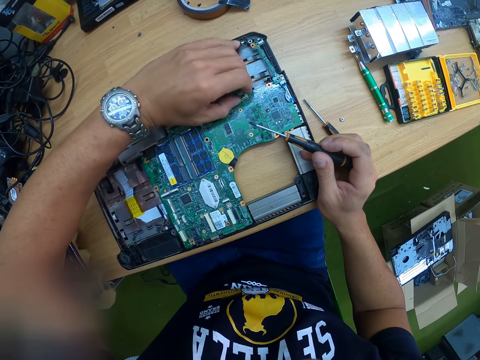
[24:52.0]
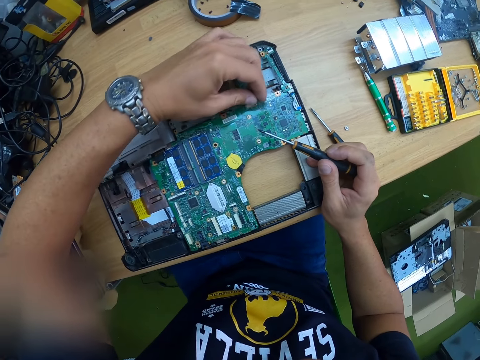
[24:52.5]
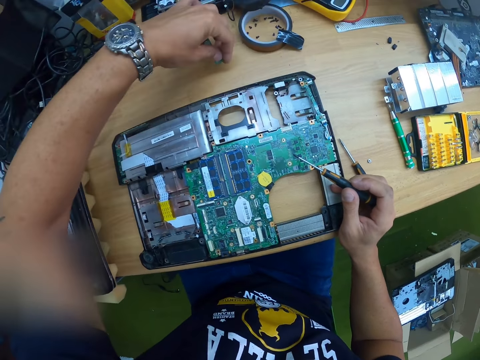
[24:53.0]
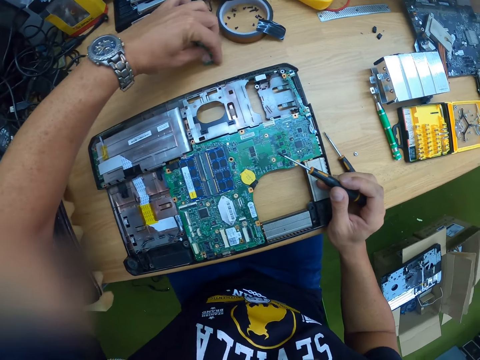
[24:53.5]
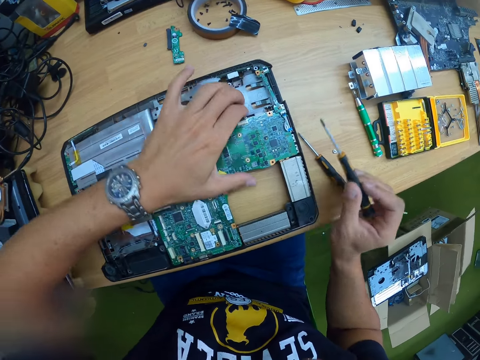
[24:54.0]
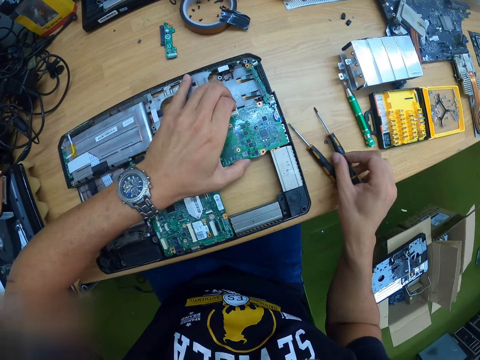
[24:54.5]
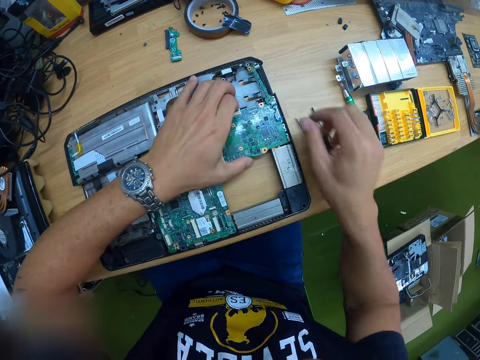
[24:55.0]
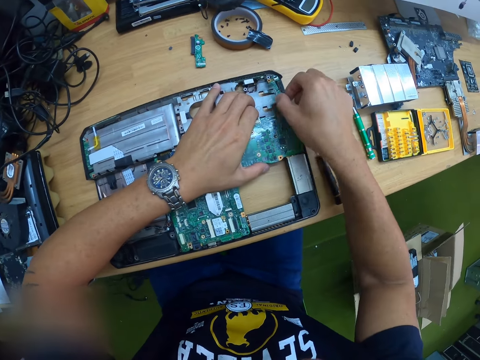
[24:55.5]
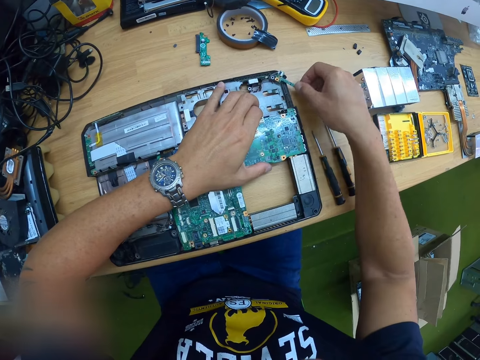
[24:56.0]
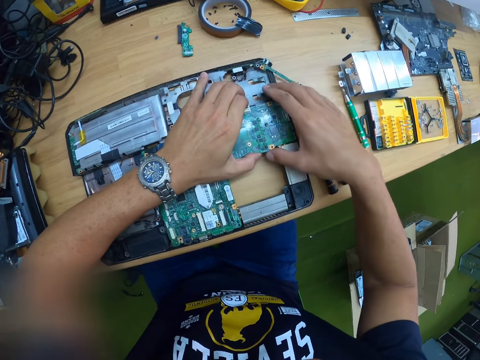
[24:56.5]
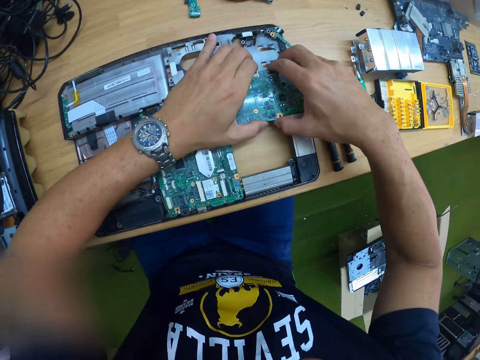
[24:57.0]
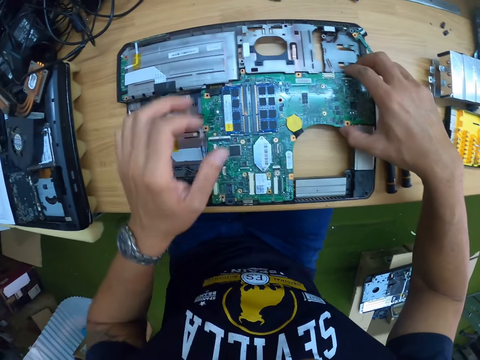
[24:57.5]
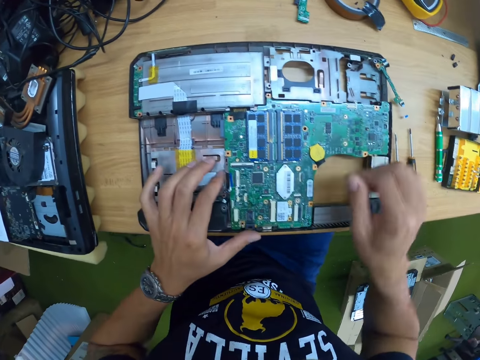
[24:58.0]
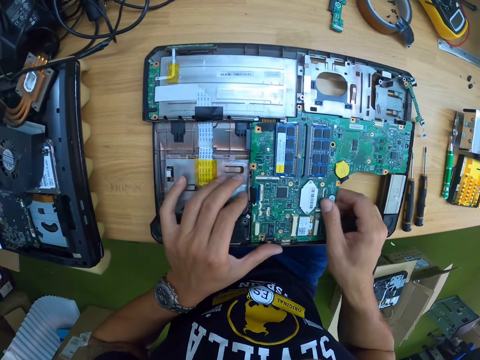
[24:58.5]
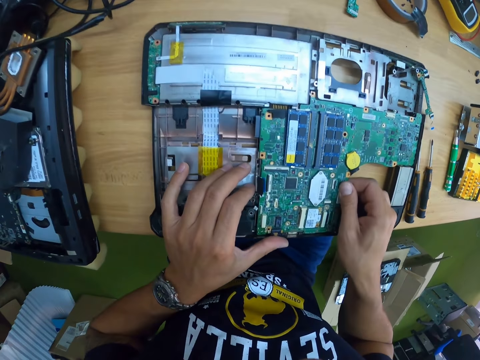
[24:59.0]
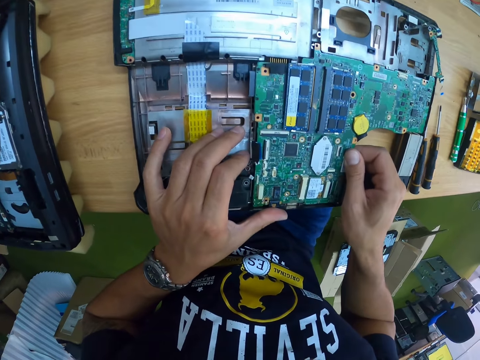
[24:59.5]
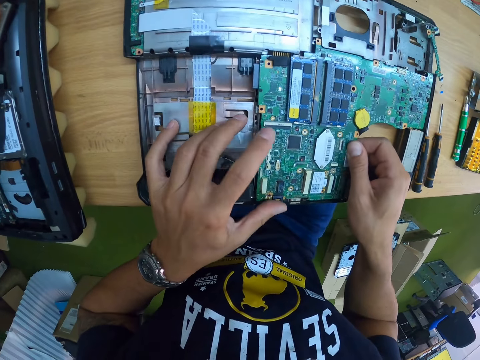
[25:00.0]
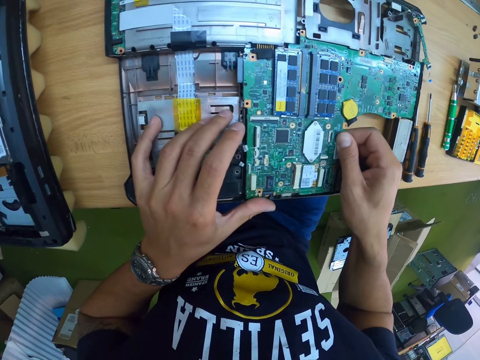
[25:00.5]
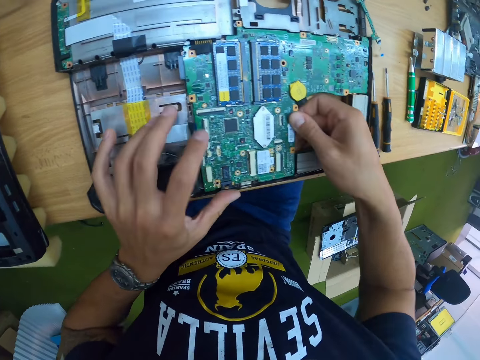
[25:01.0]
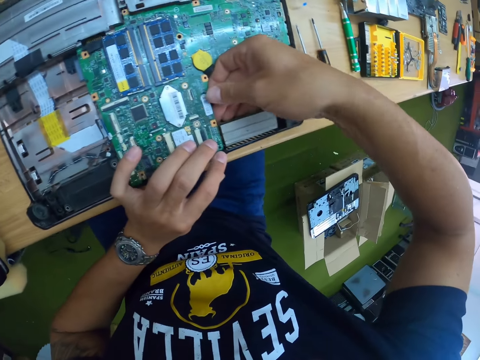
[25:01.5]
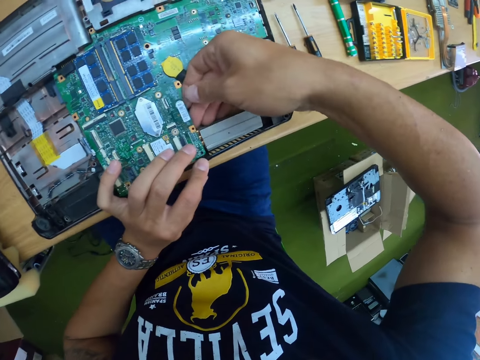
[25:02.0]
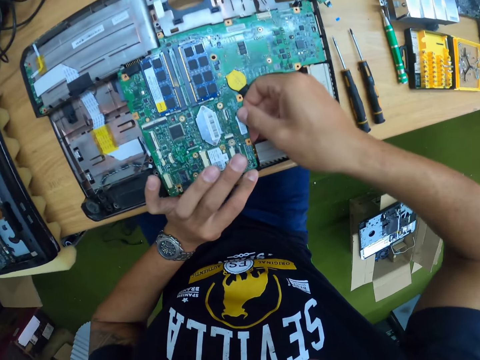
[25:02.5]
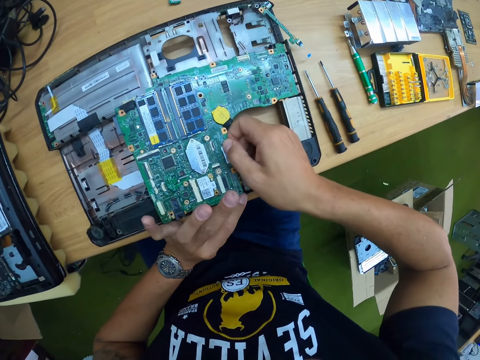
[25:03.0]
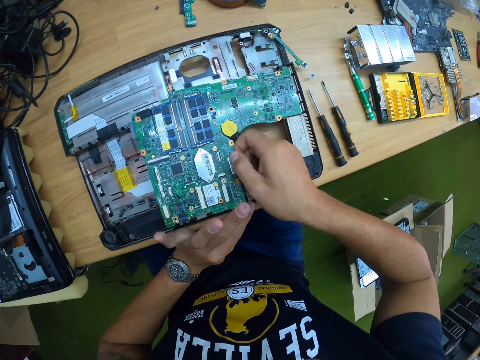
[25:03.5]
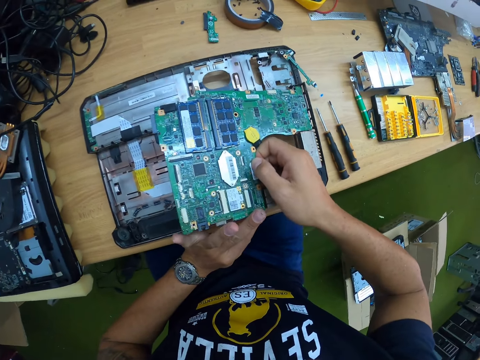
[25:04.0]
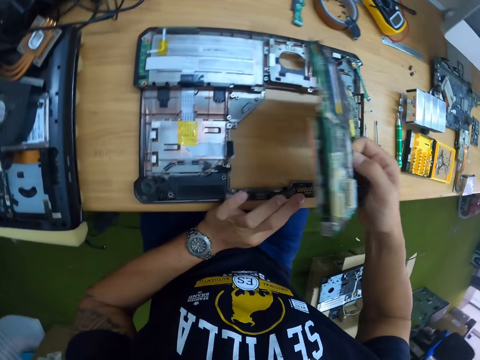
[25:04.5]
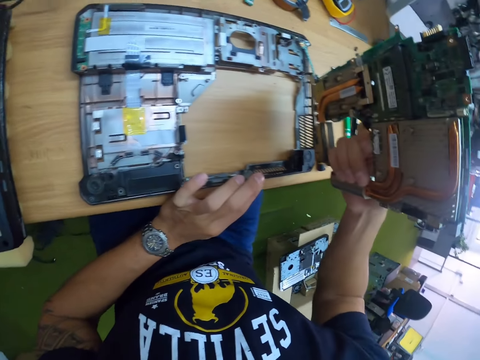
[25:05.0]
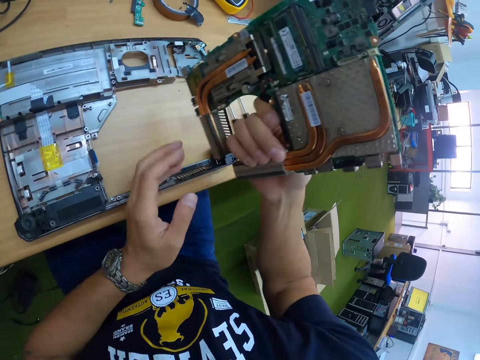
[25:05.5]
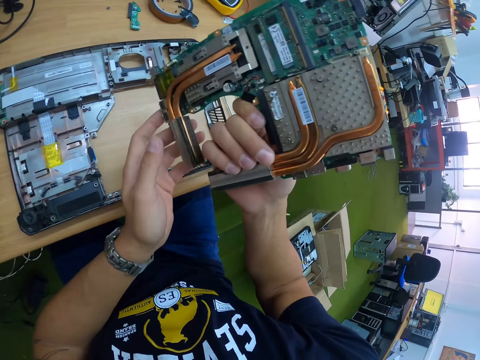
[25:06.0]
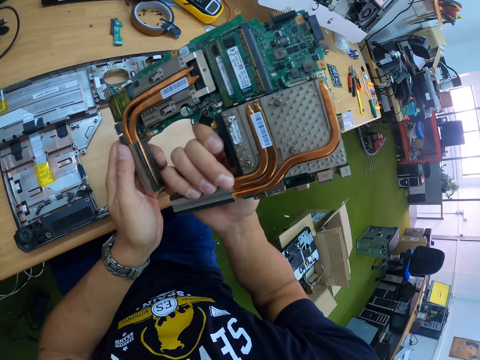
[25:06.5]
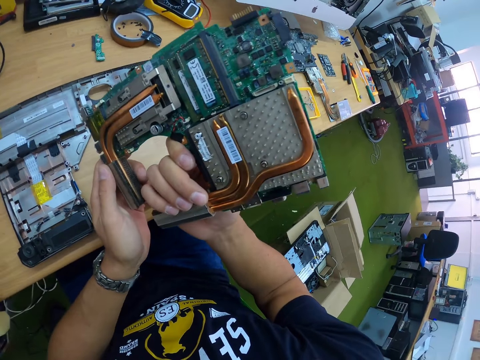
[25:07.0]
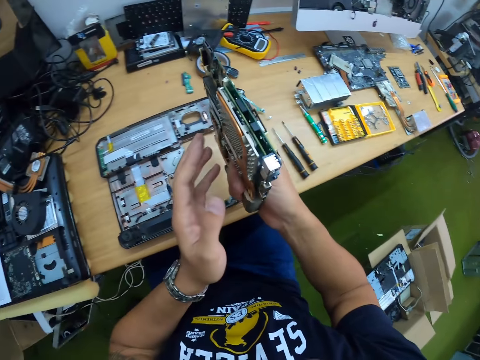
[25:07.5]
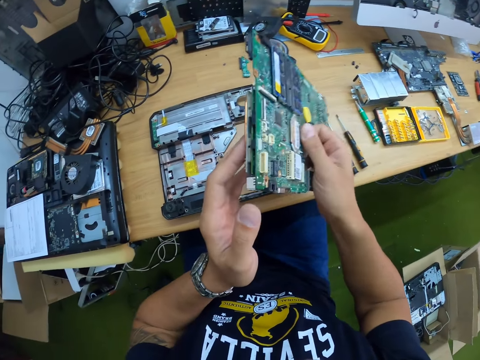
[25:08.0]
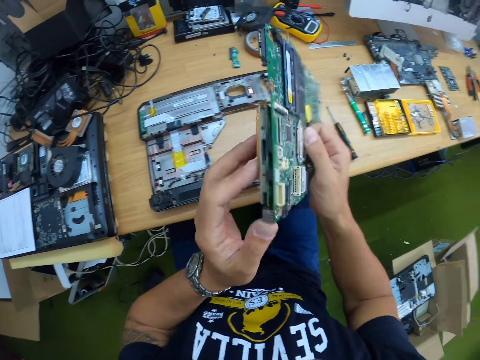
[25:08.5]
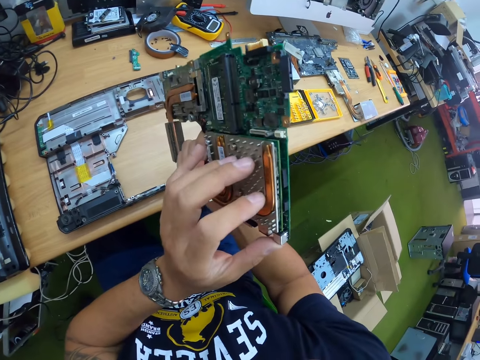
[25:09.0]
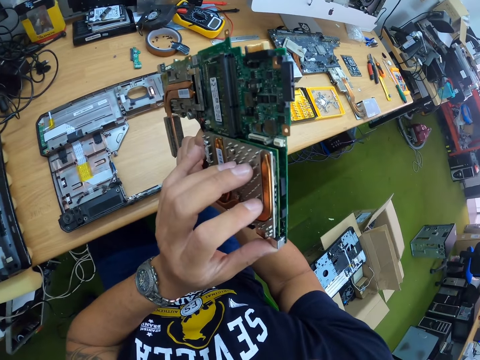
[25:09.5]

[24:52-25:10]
The camera wearer picks up the chip with his left hand. He removes the motherboard from the laptop. He drops the chip in his left hand on the table. He pulls the chip on the board with his left hand. He drops the screwdriver in his right hand on the table. He pulls the chip on the board with his right hand. He fixes the laptop. He pulls the chip on the board with his left hand. He takes his left hand off the chip on the board. He places his left hand on the hard drive on the board. He takes his right hand off the chip on the board. He pulls the chip on the board with his right hand. He places his left hand on the board. He removes the motherboard from the laptop. He holds the chip with both hands.

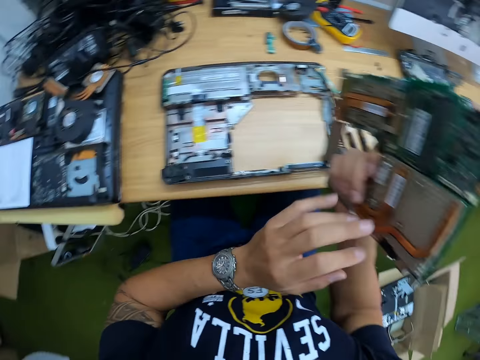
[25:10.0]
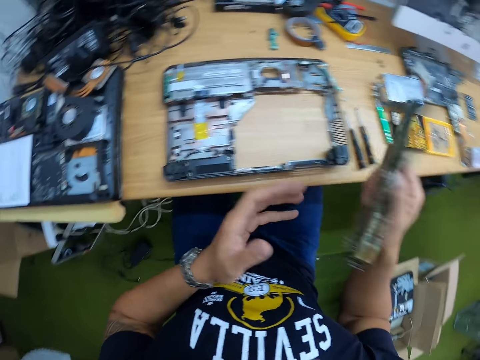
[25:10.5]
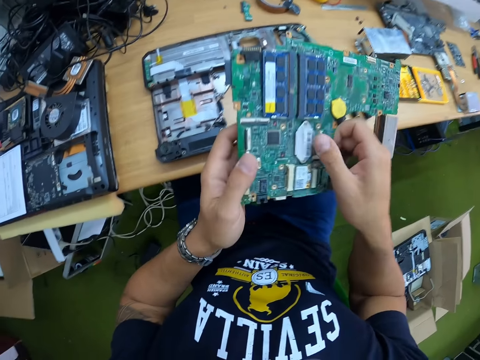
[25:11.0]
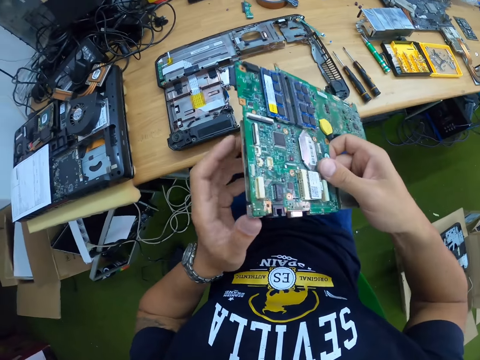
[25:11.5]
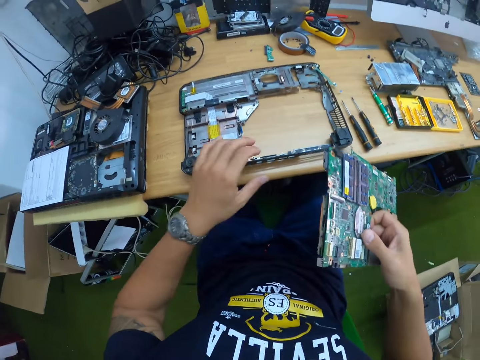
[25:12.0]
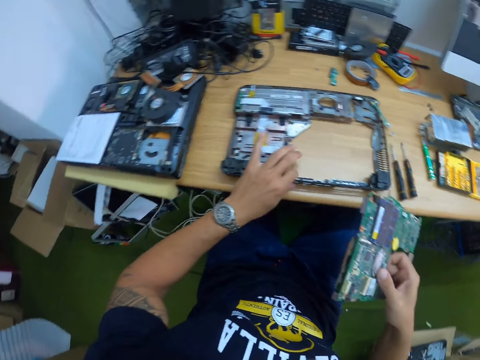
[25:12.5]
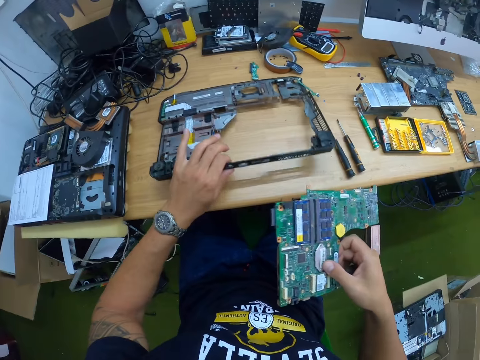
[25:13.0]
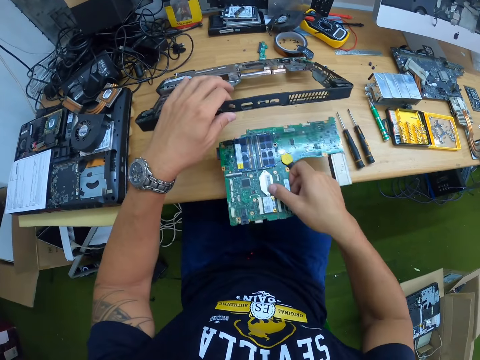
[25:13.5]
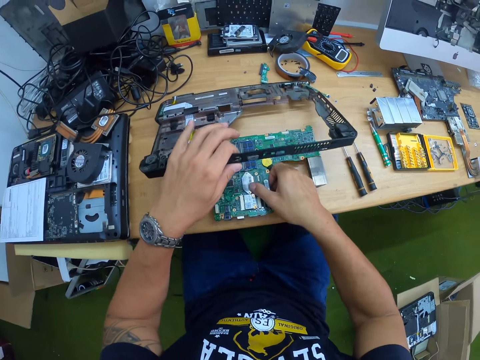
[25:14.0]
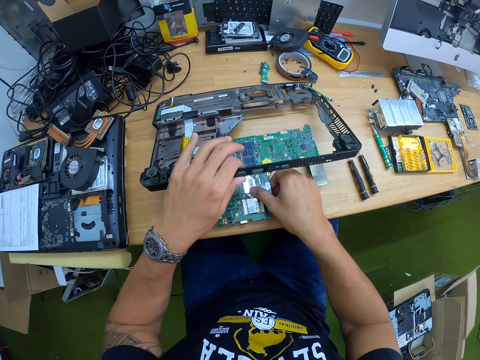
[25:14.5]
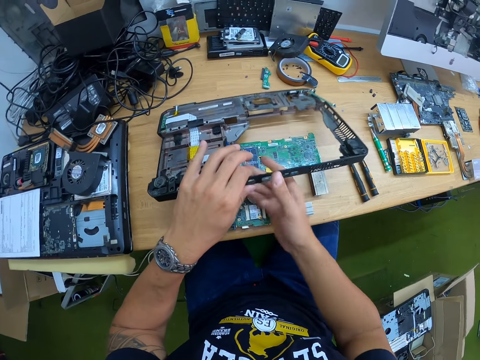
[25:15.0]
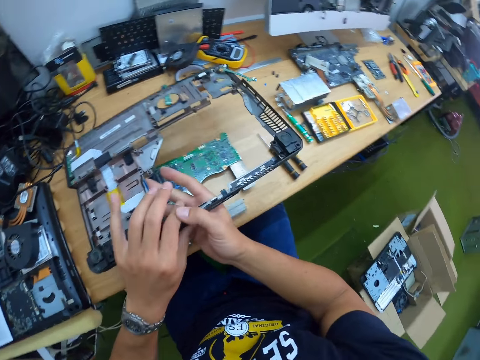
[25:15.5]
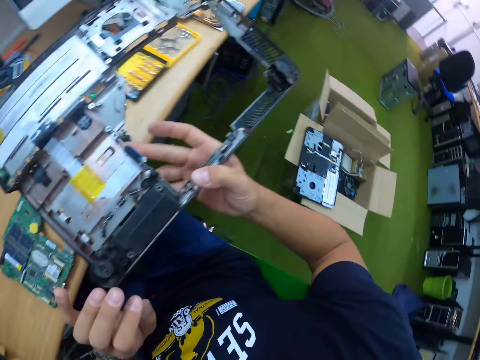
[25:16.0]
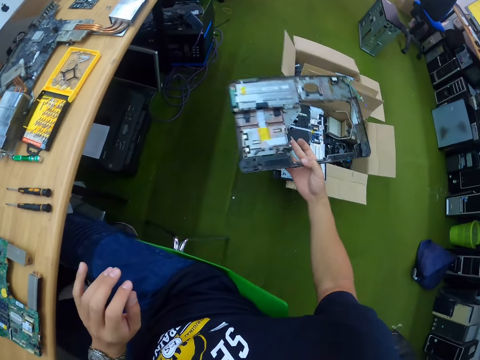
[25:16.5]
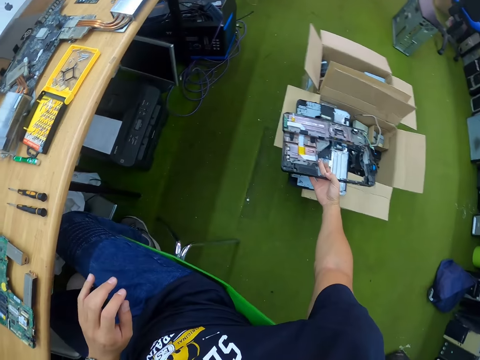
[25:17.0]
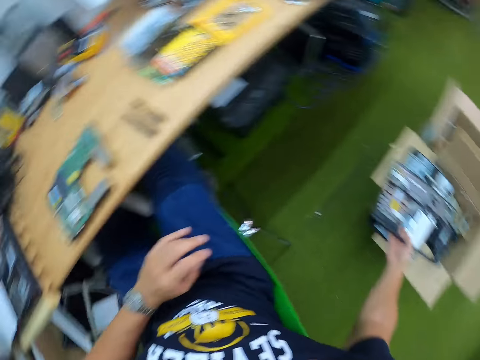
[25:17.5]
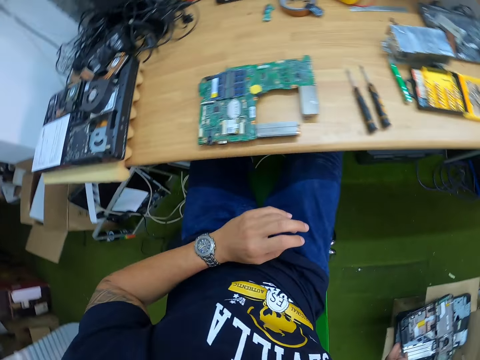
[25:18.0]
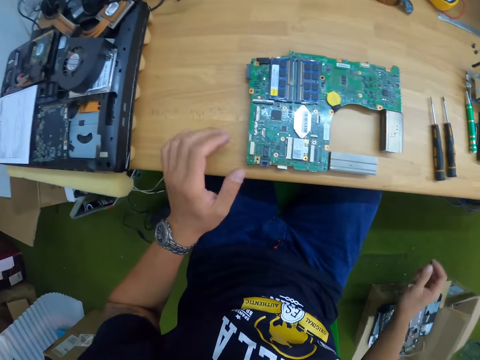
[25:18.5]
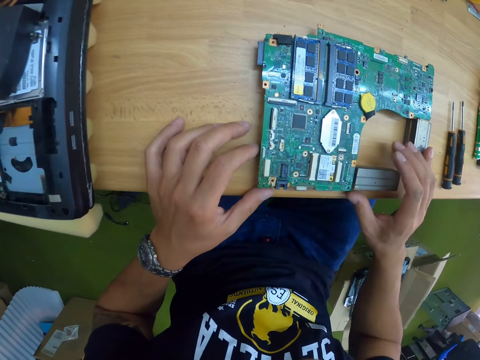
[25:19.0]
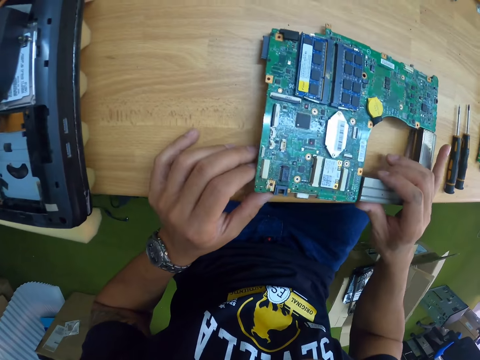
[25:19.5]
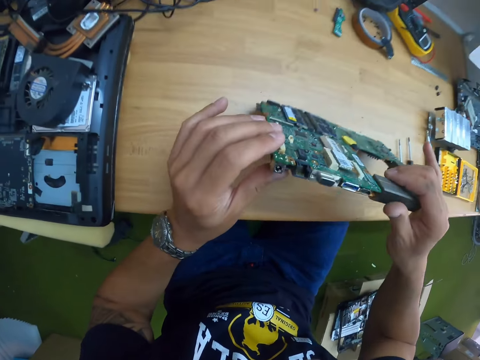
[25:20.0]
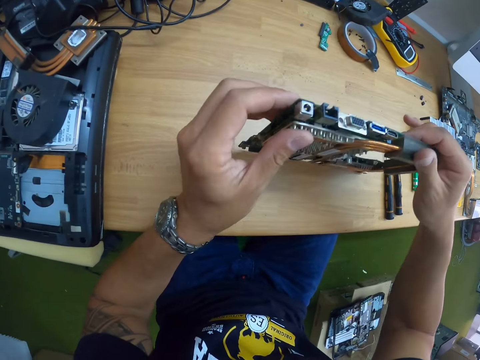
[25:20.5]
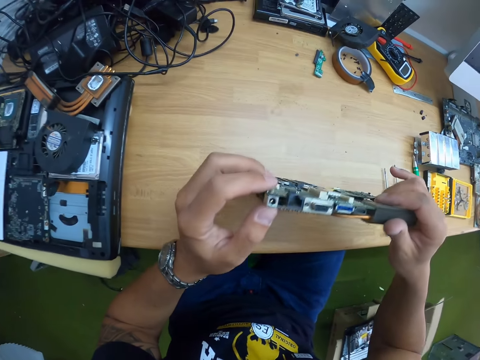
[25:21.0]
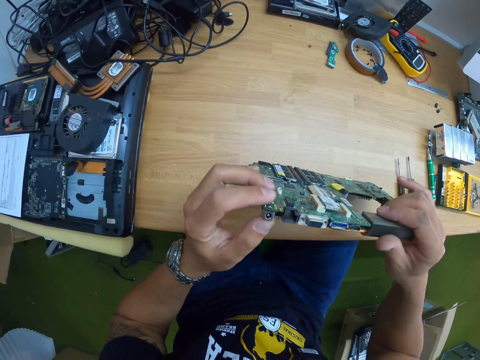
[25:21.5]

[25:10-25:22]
The camera wearer lifts the board from the table with both hands. He places the chip in his right hand on the table. He lifts the board from the table with both hands. He takes off his left hand from the board in his hands. He drops the board in his right hand in a carton. He lifts the chip on the table with both hands. He holds the motherboard.
